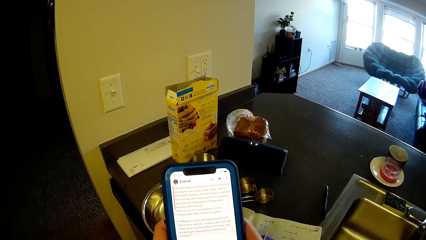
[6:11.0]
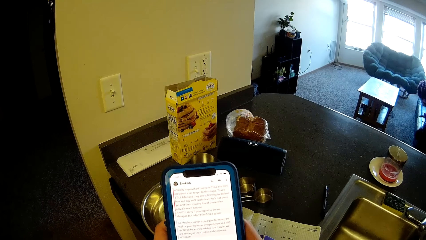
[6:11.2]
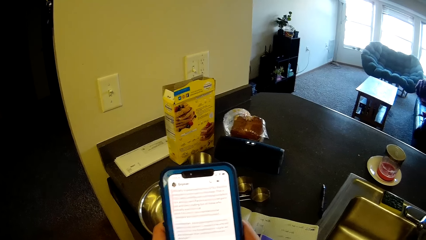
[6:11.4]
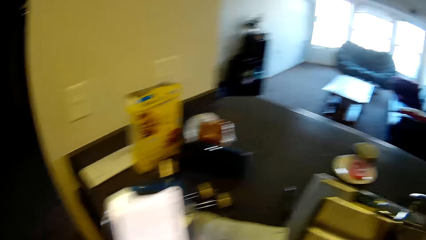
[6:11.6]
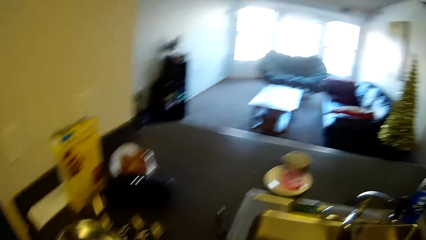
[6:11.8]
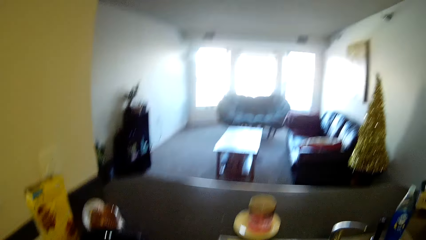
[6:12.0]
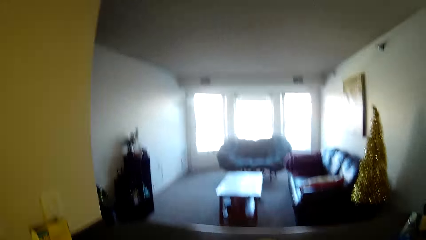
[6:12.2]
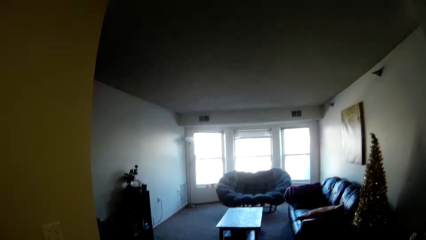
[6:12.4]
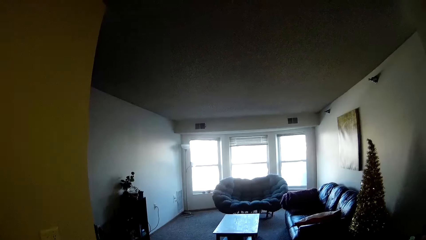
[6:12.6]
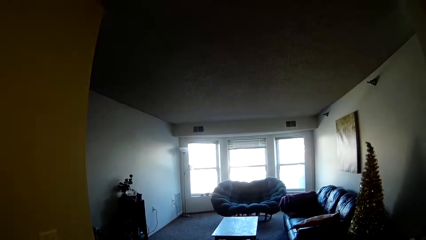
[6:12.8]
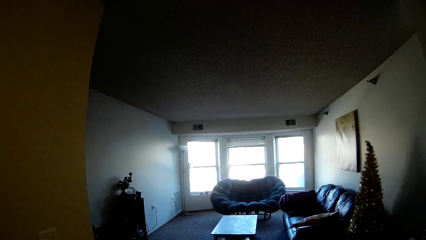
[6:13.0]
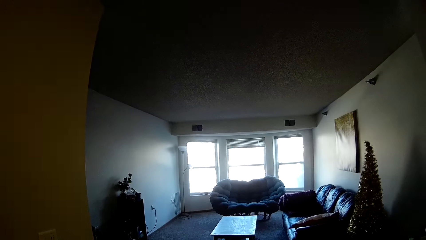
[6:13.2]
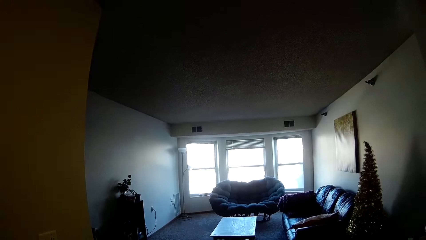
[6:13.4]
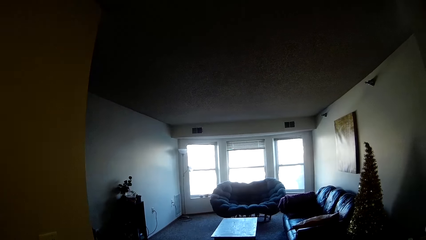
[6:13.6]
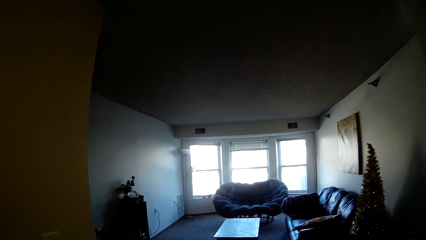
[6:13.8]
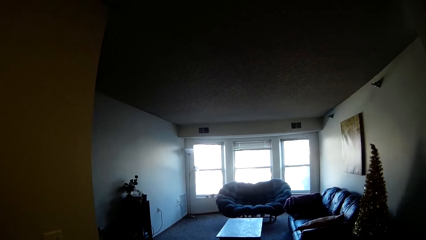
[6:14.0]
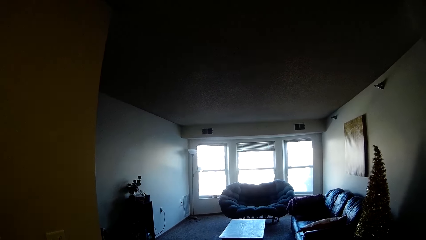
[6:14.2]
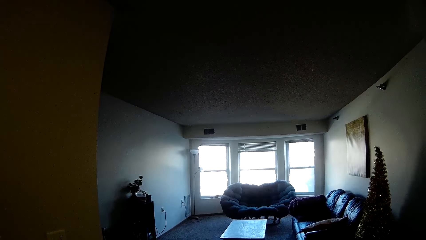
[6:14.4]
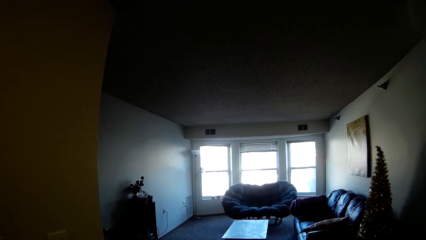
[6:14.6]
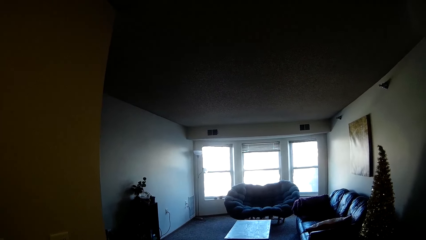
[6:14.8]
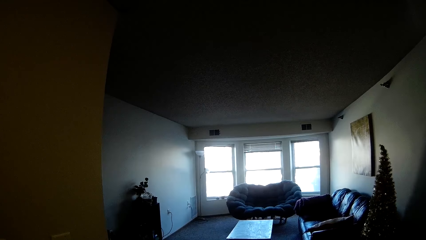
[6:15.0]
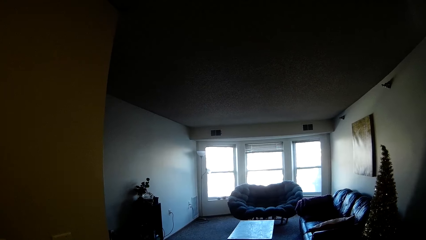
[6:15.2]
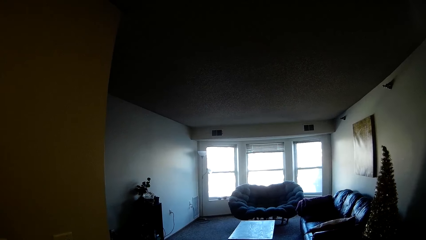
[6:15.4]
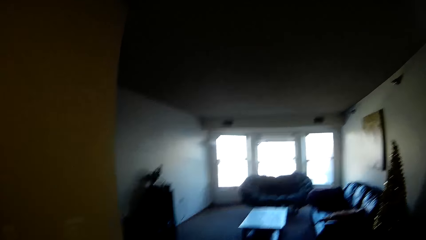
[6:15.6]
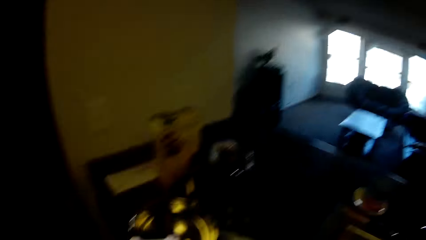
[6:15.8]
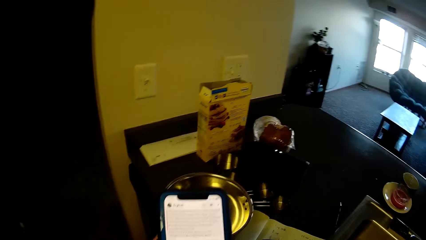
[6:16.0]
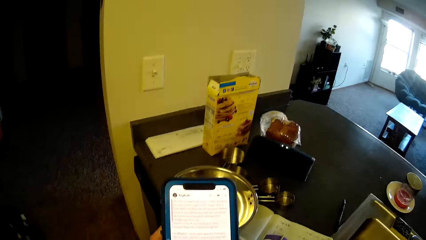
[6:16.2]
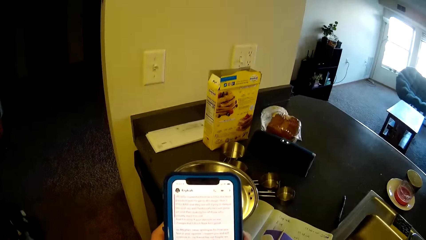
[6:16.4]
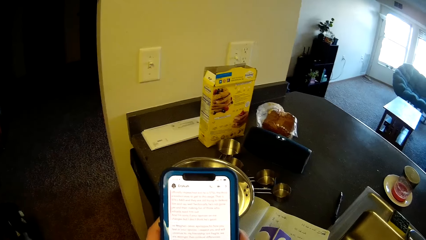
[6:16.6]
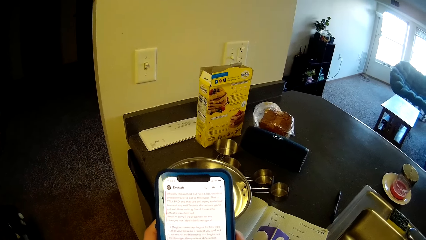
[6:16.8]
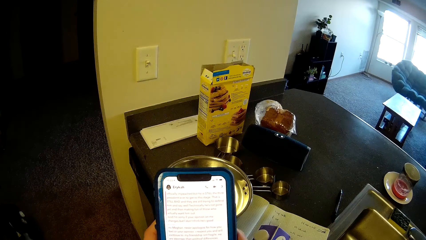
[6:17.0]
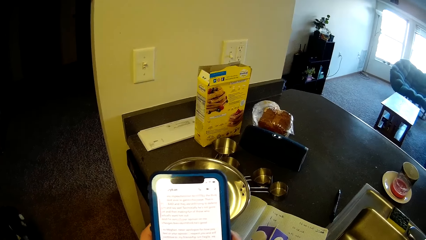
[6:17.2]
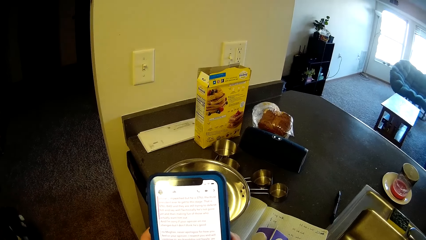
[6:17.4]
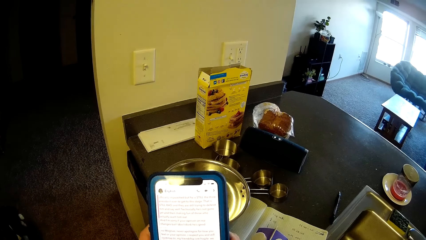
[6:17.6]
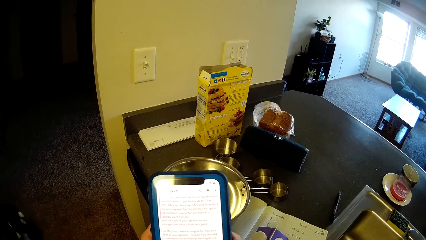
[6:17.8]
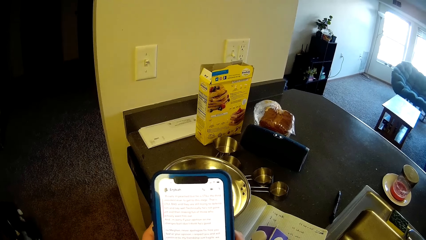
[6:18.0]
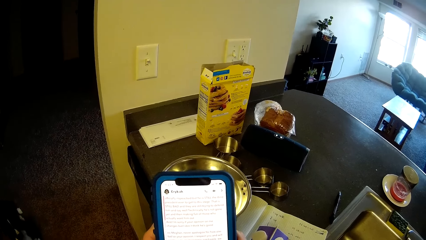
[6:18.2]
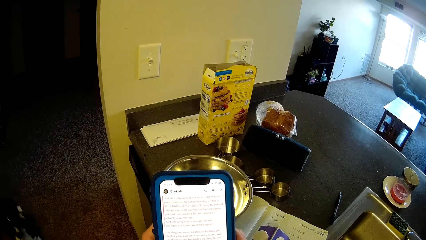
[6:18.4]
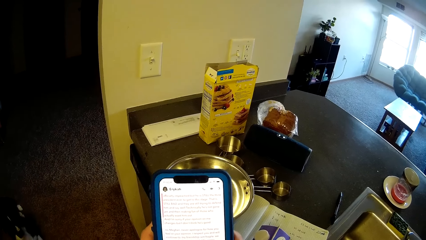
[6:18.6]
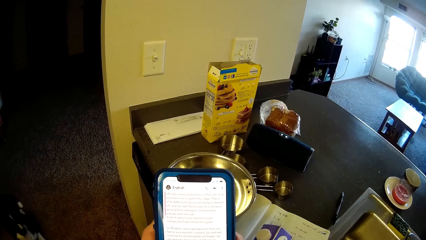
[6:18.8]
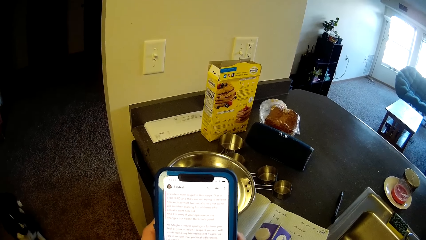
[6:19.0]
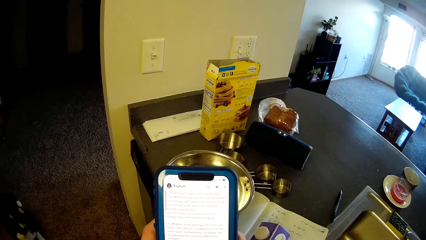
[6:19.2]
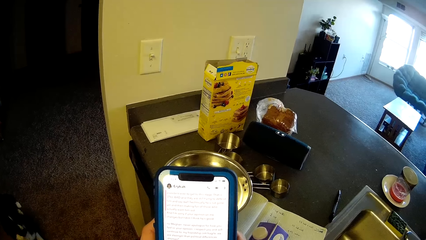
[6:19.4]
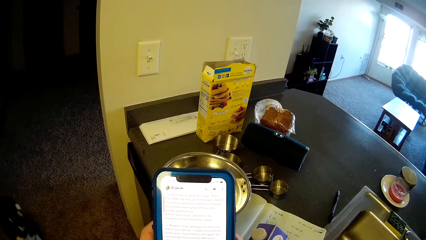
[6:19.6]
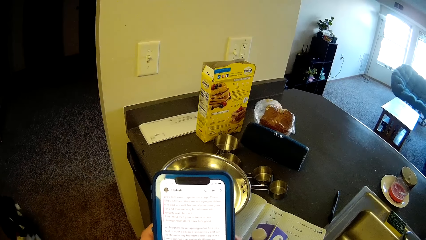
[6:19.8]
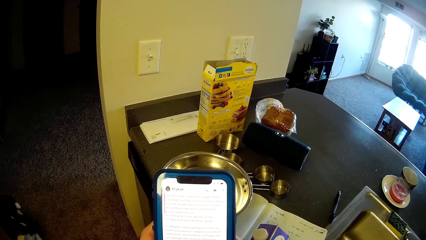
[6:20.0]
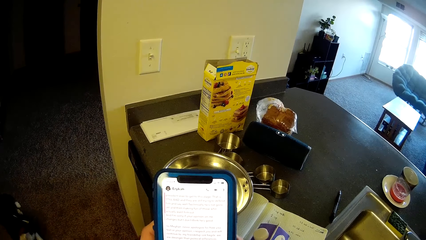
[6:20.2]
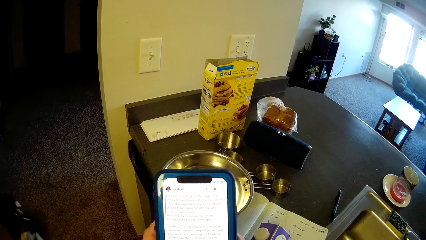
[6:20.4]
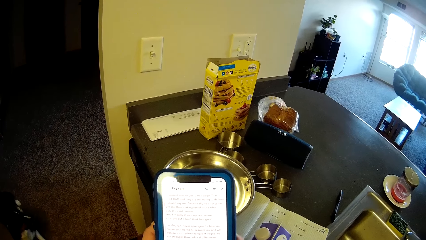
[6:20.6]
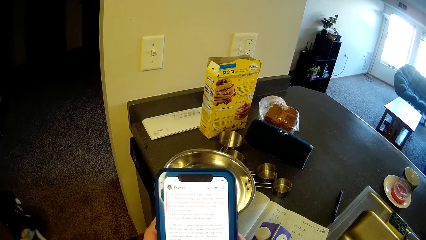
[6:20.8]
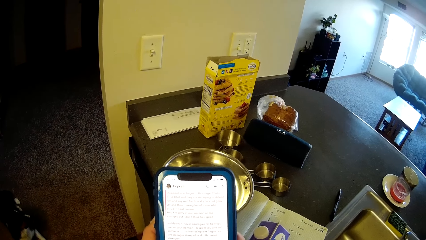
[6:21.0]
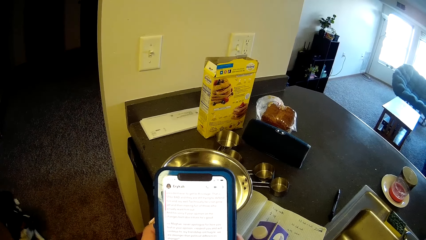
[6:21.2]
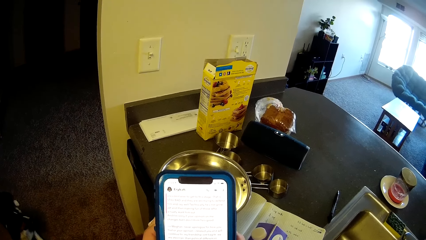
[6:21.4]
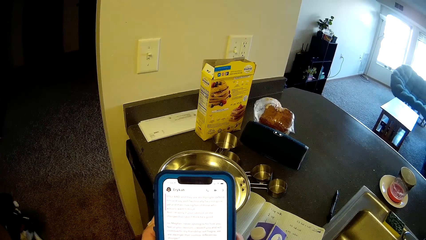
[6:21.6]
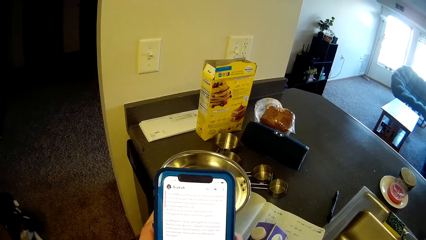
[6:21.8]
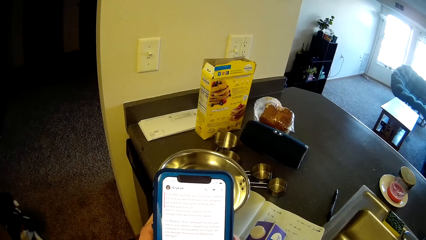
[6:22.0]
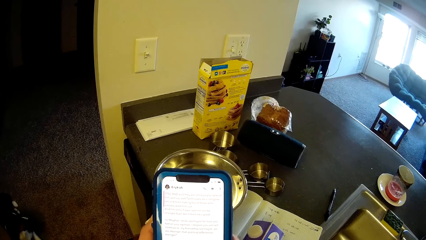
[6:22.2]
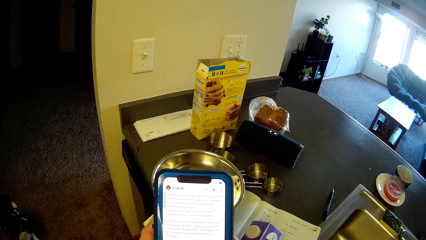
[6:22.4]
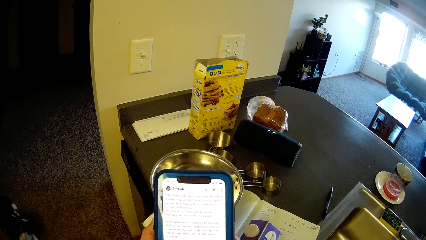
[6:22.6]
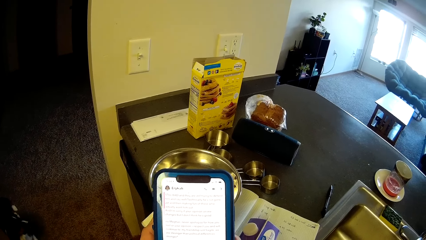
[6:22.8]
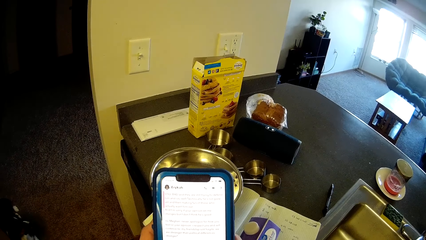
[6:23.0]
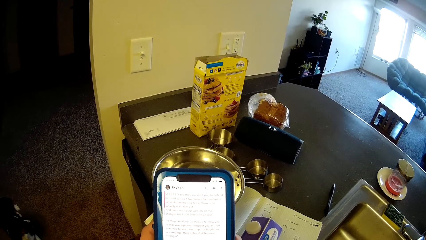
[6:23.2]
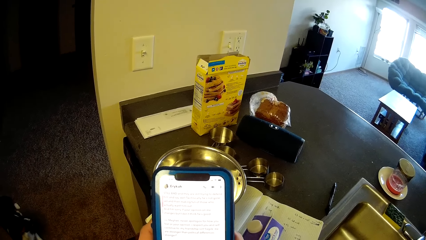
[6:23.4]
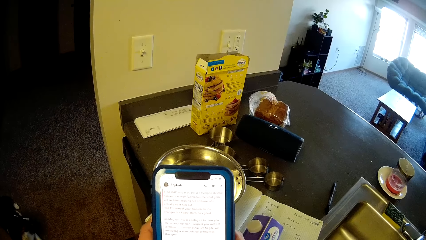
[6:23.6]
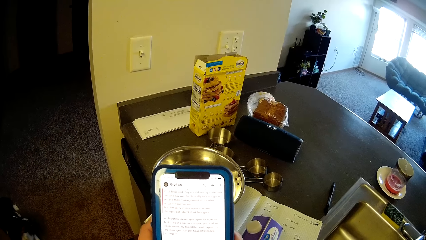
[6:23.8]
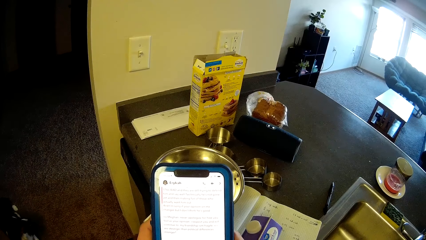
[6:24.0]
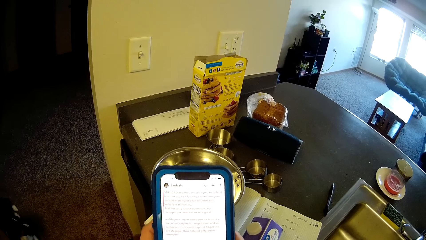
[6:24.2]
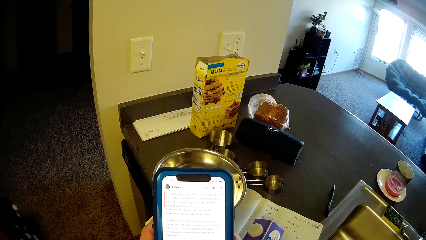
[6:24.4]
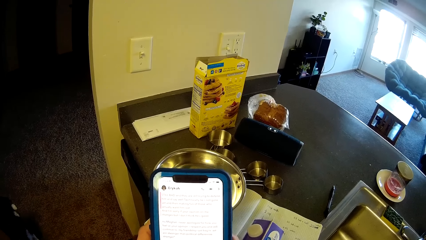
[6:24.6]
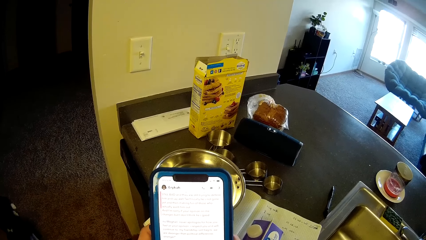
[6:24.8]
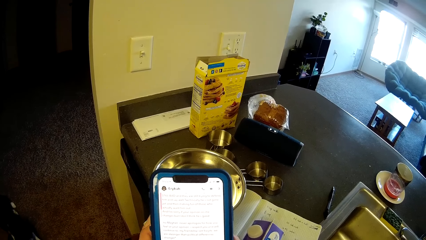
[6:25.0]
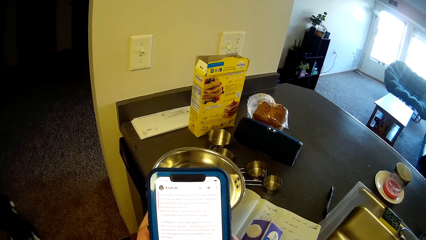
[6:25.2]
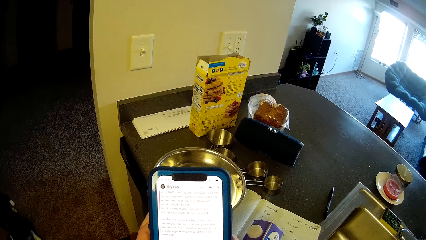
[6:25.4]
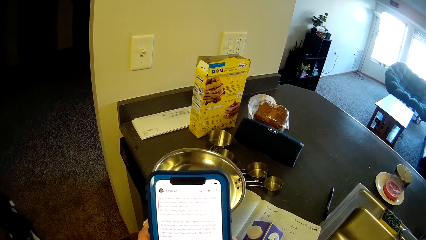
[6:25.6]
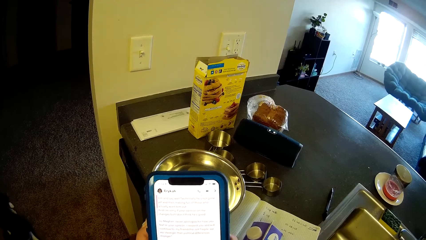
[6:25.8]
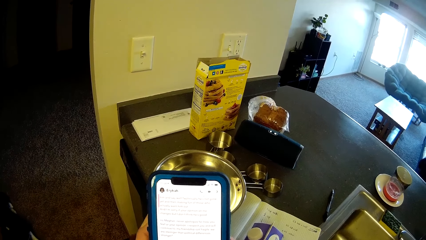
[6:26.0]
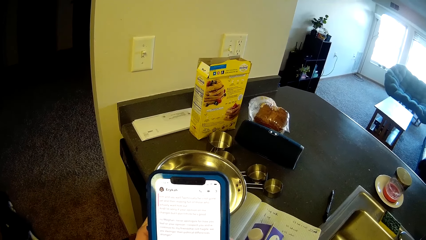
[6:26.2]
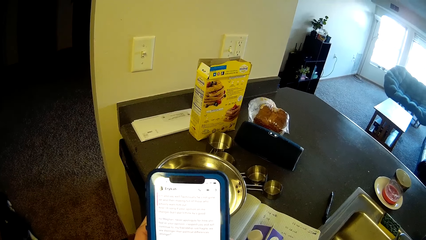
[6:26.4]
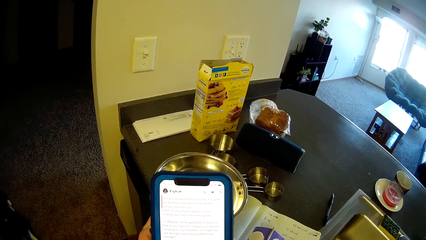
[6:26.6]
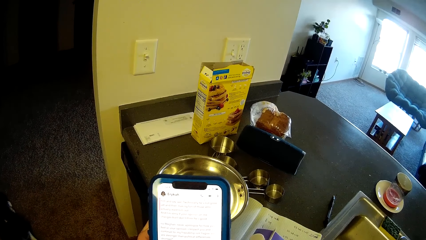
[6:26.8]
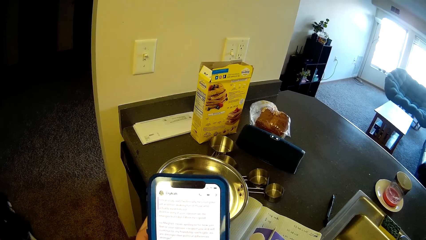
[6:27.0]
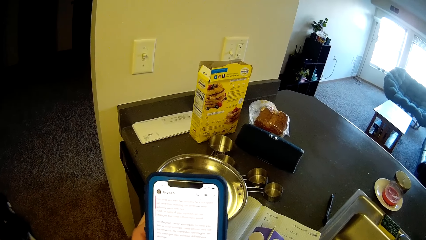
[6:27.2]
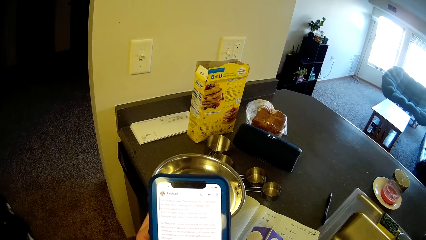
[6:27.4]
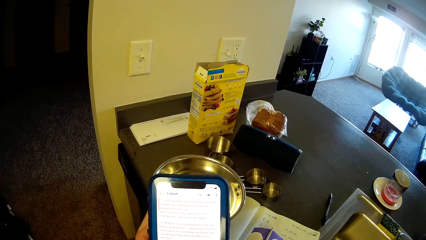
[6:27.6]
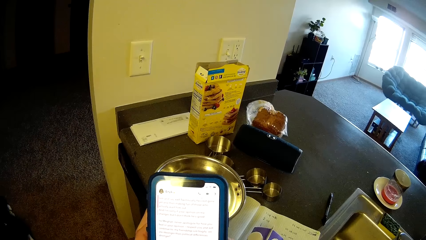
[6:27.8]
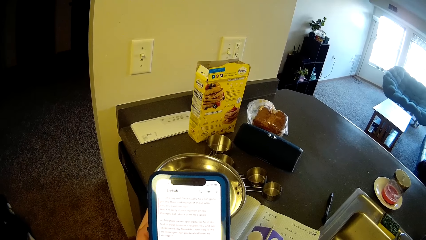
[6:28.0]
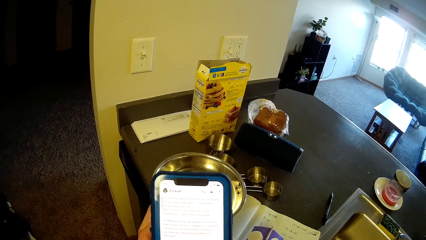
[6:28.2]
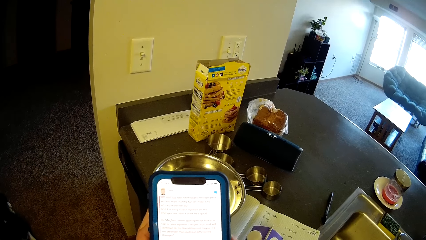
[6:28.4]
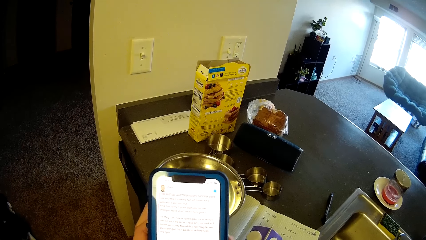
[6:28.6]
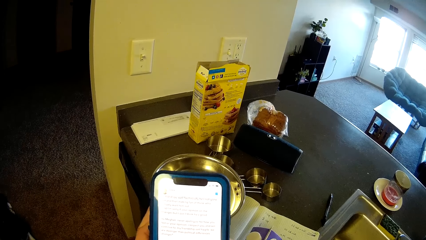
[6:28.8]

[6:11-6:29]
The camera wearer looks towards the sitting area. They look back at the phone.
